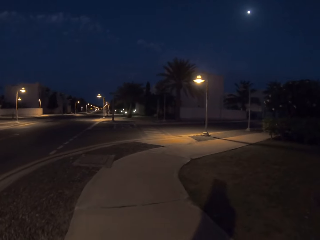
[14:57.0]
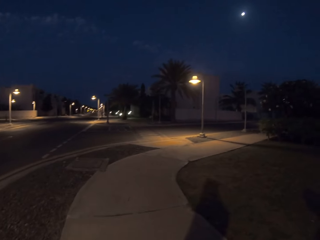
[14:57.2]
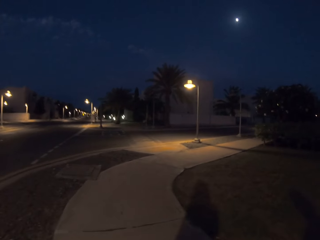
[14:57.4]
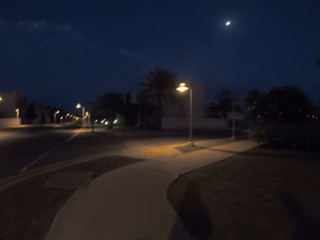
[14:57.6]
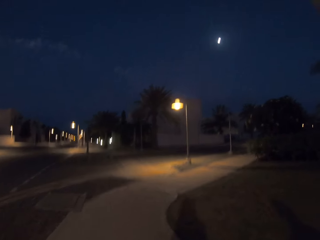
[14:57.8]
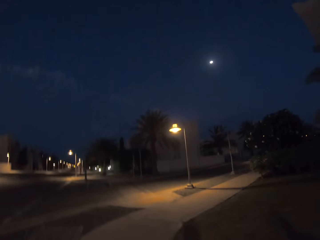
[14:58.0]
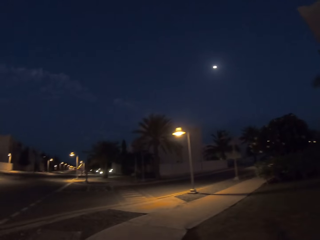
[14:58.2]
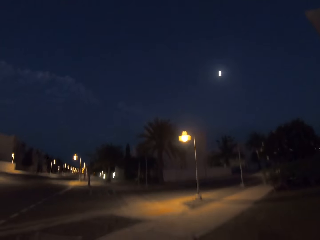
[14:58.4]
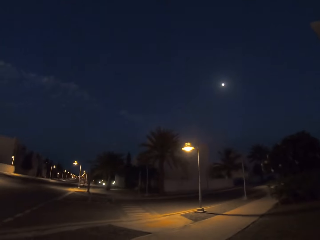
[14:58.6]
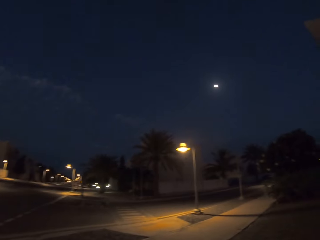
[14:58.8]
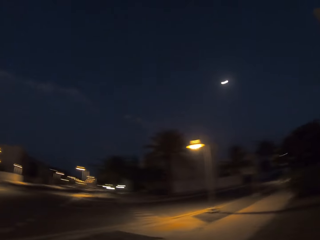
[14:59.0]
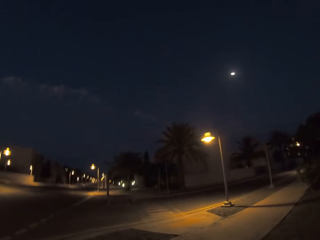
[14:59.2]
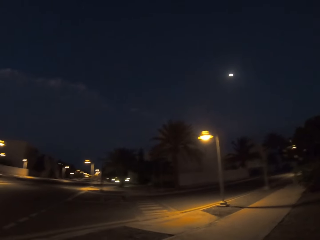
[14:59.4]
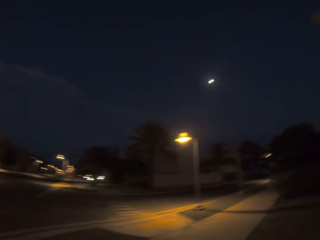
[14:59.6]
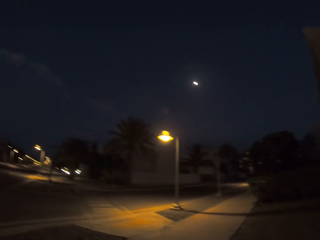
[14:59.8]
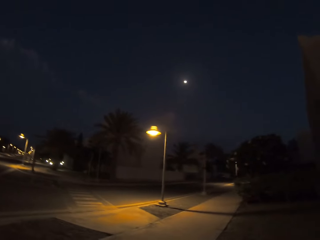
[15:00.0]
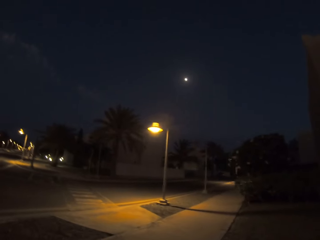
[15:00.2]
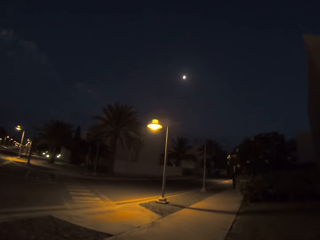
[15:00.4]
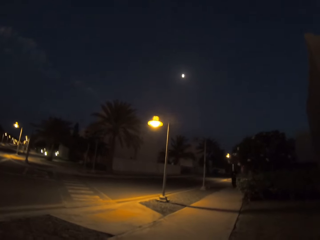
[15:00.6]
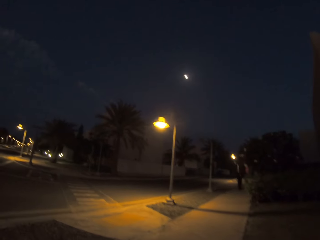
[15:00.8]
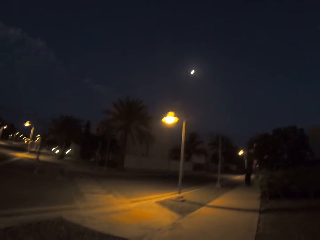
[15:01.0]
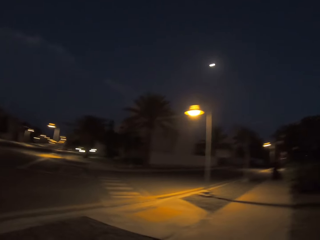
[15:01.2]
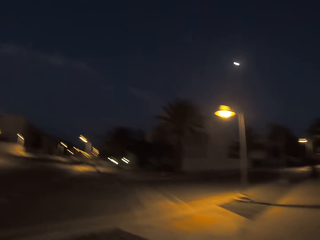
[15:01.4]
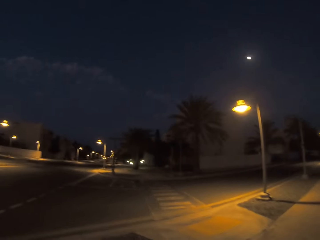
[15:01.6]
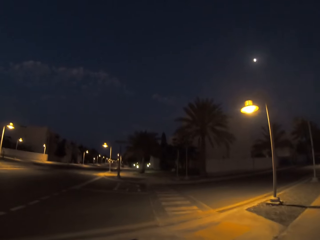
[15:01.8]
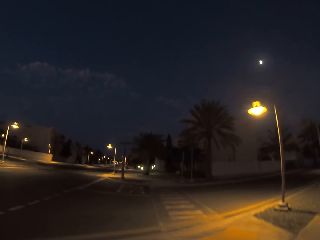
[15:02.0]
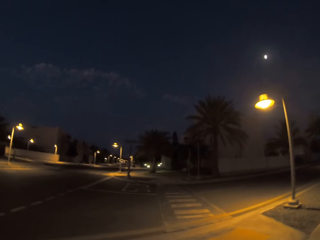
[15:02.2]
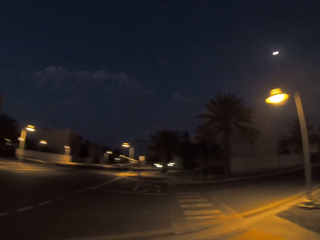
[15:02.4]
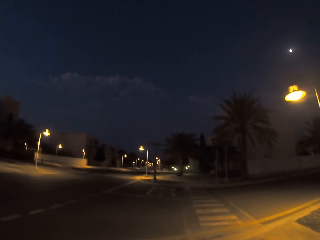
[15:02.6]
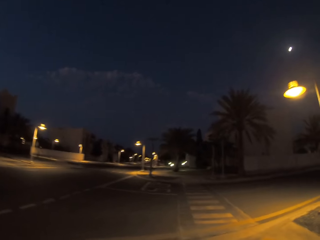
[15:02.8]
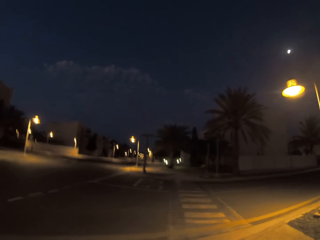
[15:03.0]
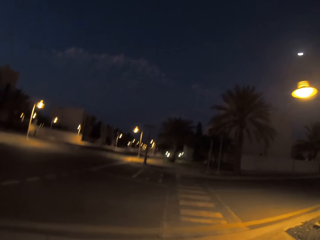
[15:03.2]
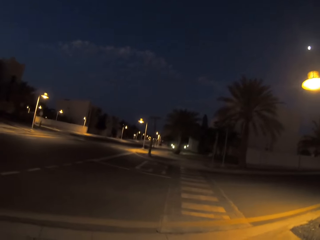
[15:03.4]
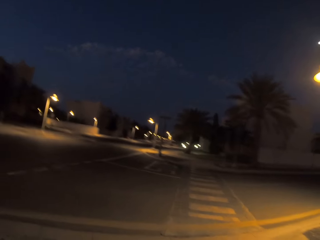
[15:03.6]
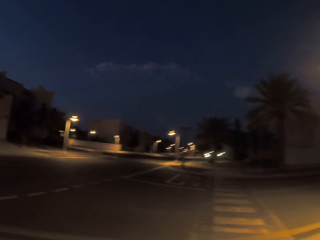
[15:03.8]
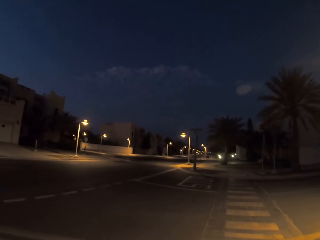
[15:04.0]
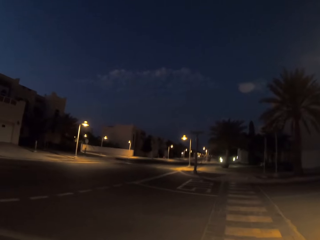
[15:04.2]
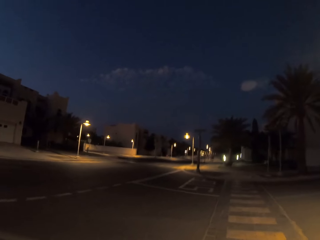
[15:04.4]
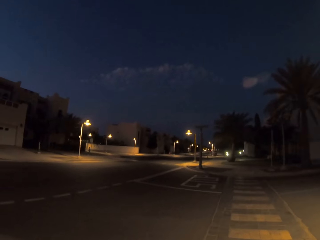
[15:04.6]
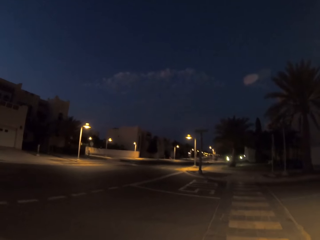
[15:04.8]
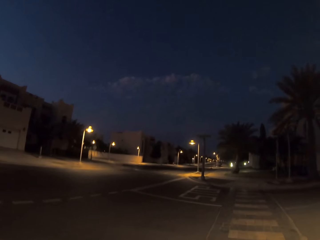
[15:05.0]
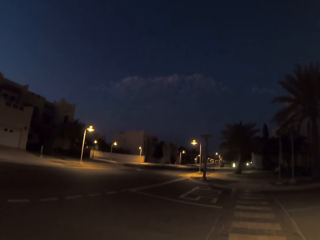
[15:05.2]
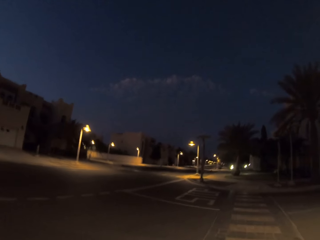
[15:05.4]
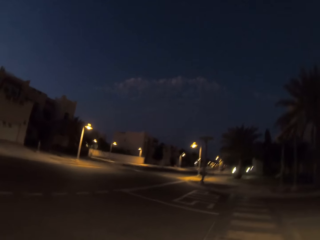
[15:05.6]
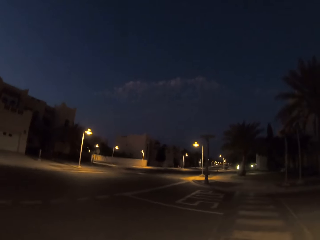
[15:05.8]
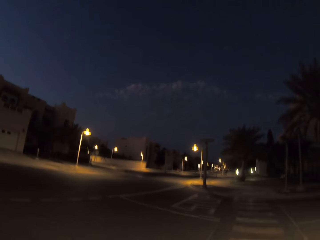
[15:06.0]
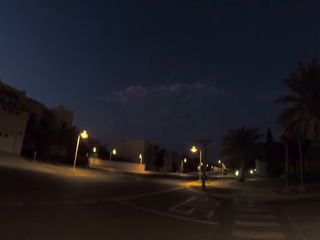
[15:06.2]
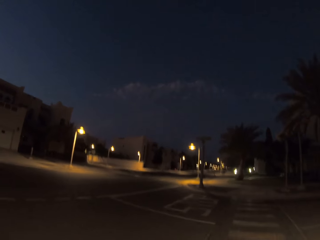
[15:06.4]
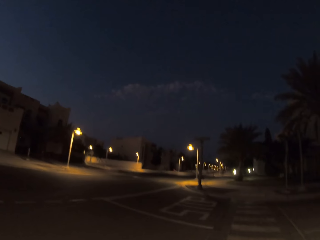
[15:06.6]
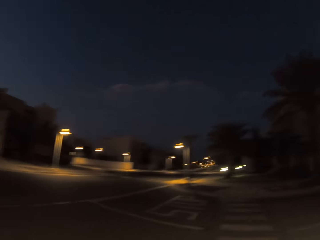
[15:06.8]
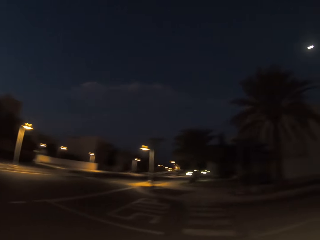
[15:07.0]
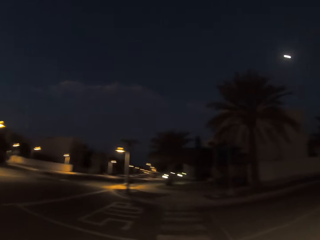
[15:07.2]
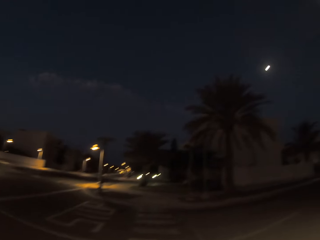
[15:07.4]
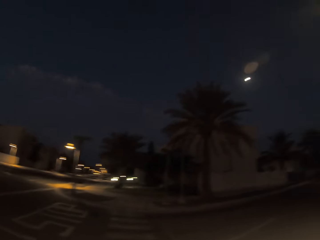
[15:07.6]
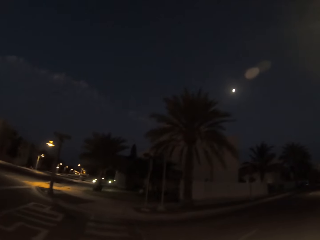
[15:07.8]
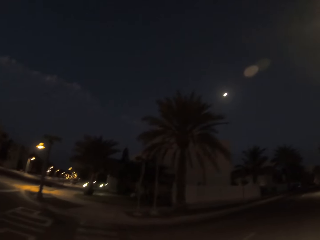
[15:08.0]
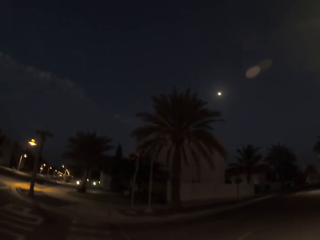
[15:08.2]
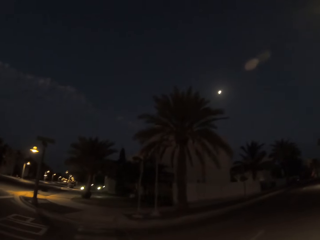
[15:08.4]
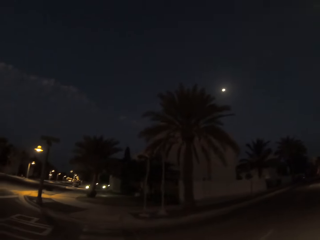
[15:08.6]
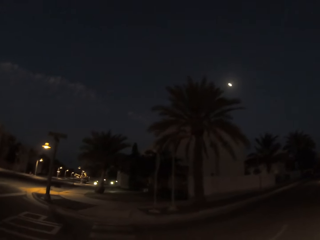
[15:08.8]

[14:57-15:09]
A woman walks along the sidewalk. The camera wearer crossed the road at the zebra crossing.

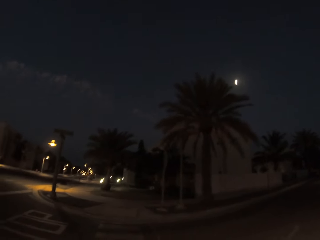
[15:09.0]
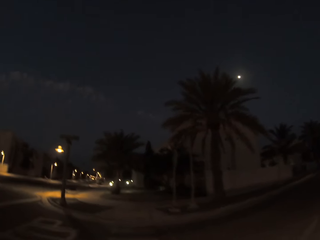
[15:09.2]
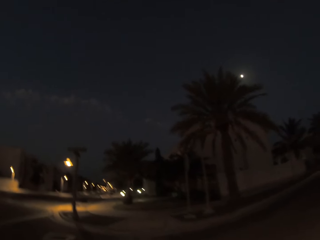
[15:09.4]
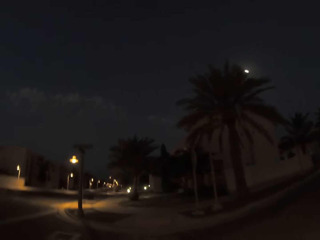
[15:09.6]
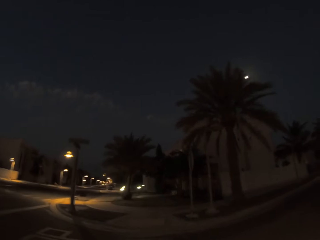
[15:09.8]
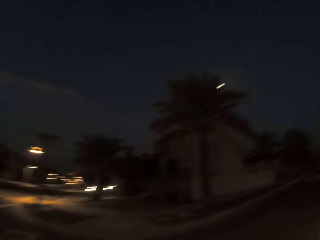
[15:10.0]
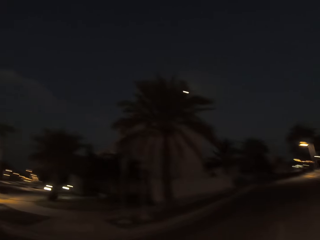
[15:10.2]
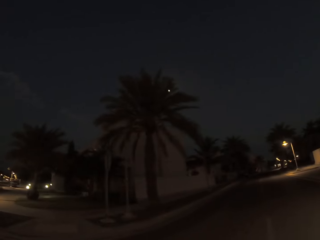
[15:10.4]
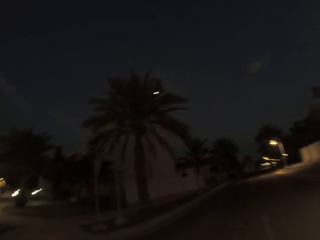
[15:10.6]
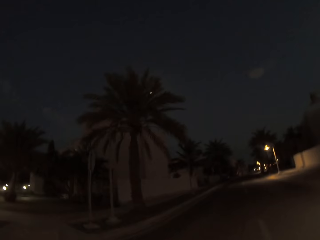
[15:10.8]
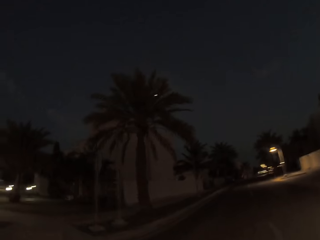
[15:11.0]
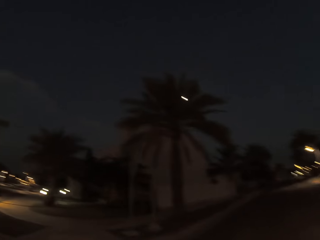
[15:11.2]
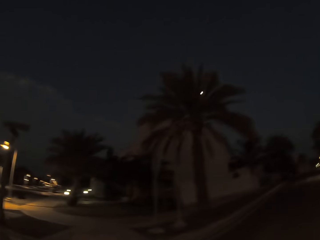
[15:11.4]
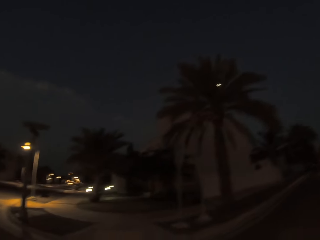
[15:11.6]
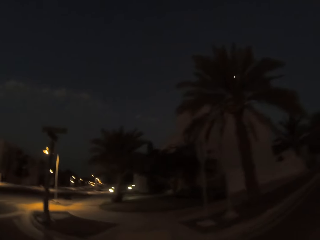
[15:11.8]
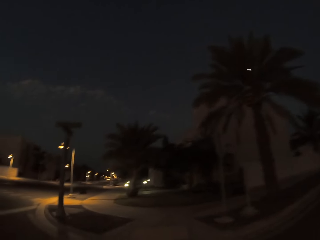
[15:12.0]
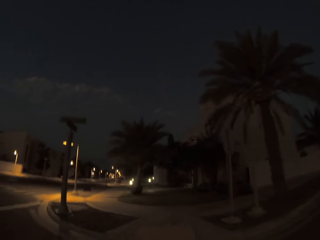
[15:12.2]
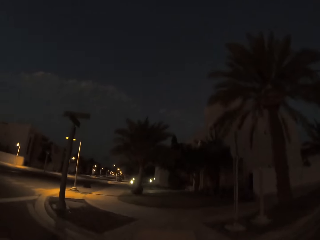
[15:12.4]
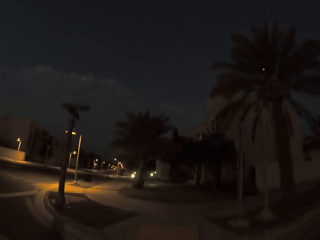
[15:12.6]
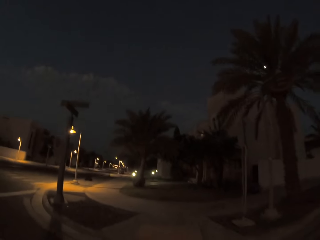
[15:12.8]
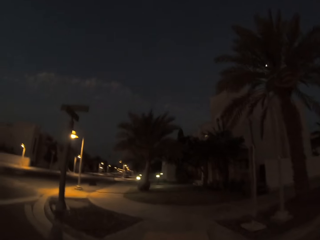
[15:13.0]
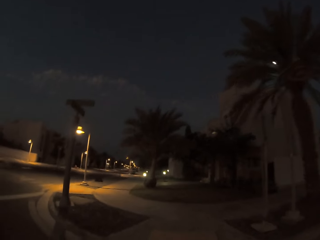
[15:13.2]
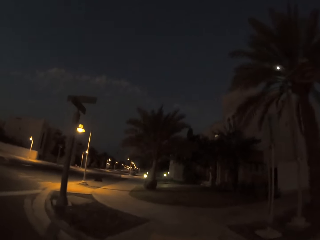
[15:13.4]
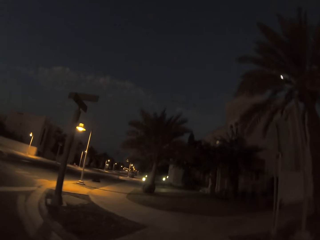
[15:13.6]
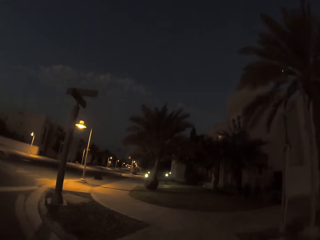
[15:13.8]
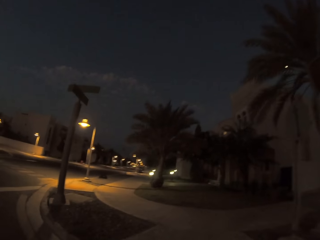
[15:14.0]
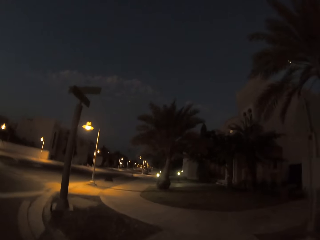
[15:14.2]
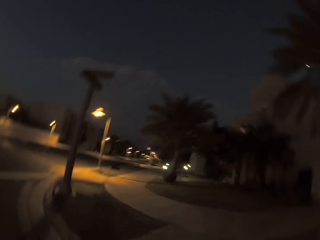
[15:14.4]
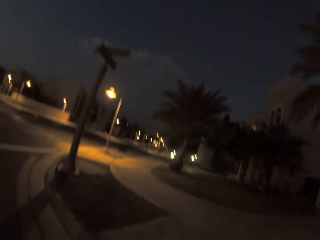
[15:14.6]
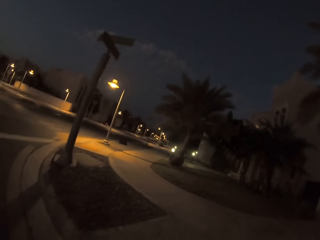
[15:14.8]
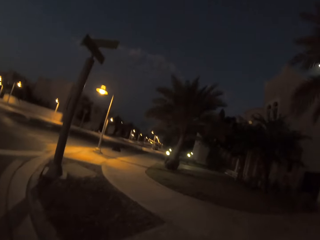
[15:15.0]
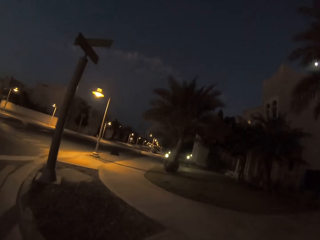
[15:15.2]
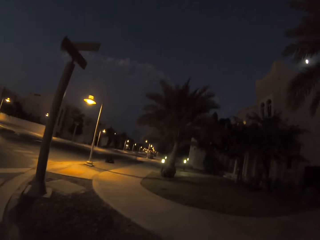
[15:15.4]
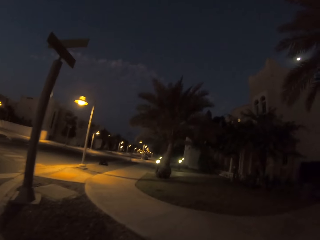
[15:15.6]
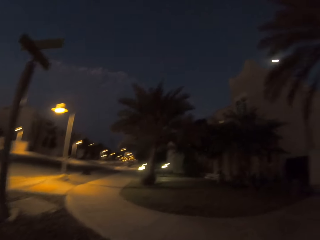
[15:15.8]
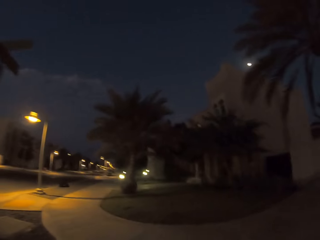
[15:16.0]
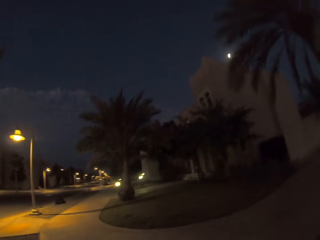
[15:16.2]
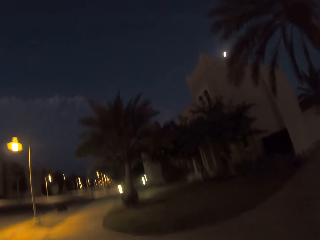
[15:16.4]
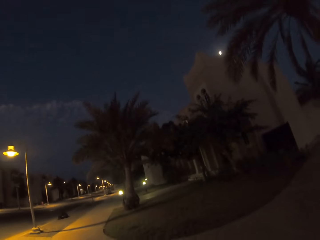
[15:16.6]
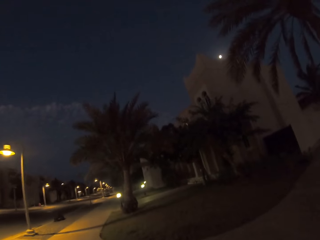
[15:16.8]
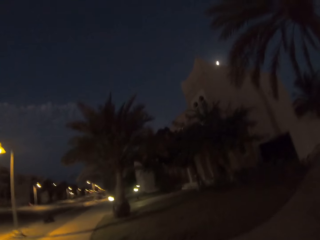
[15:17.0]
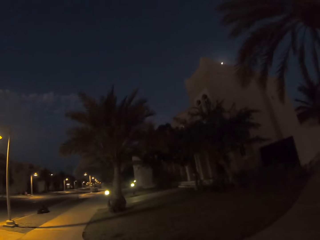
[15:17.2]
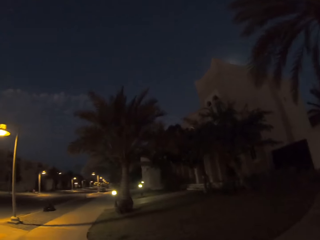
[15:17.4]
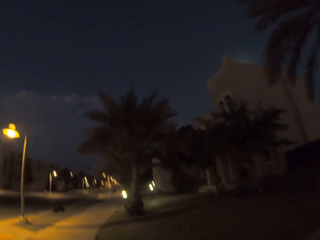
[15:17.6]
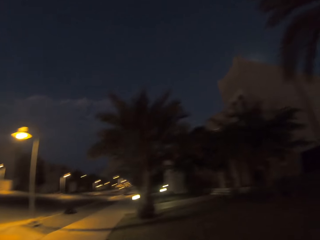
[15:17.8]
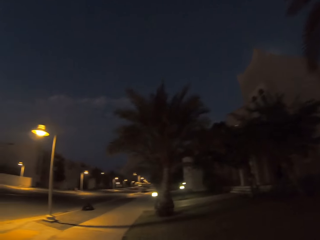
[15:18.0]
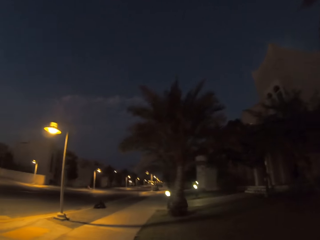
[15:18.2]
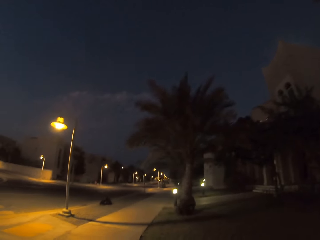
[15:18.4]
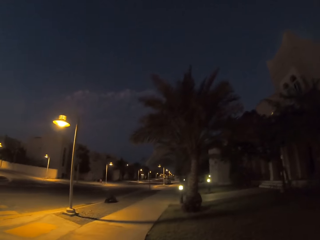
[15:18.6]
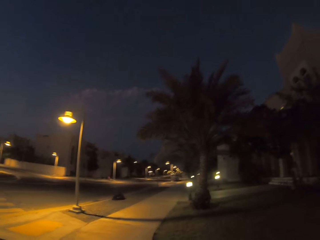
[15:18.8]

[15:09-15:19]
The camera wearer looks to the right. They walk along the sidewalk.
